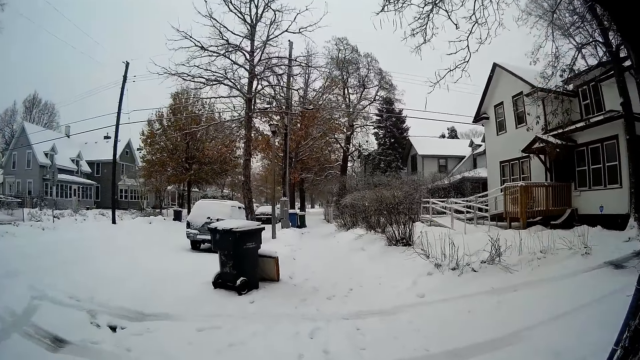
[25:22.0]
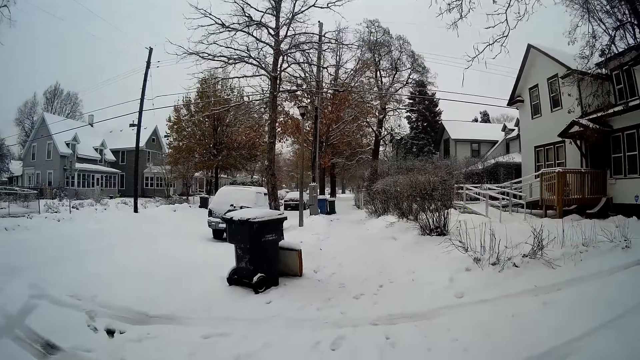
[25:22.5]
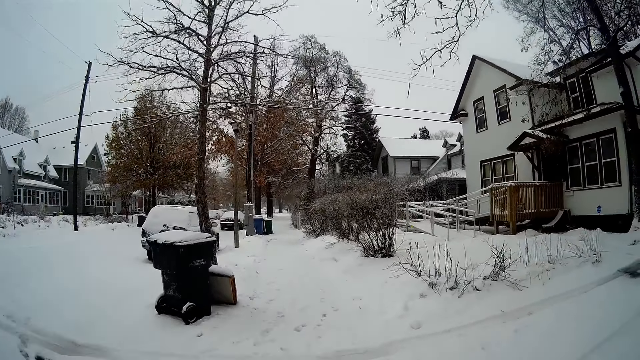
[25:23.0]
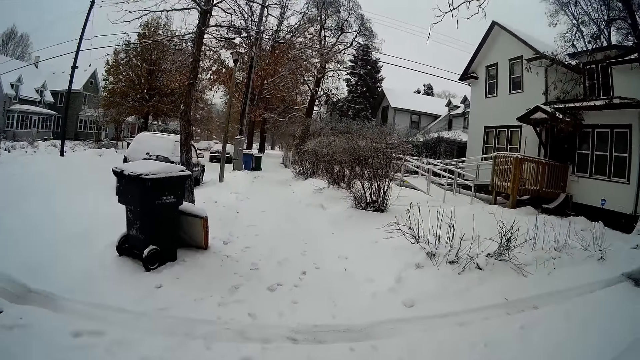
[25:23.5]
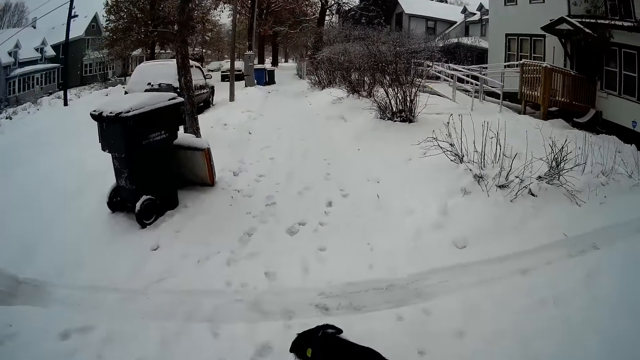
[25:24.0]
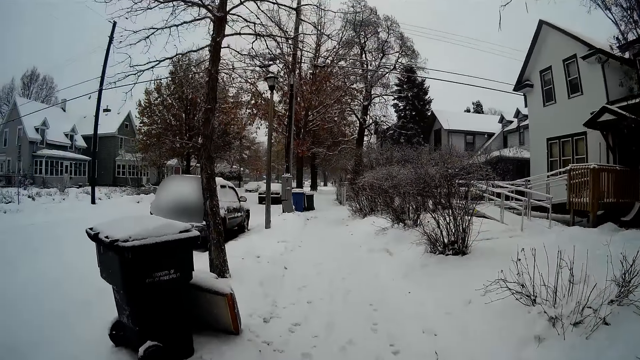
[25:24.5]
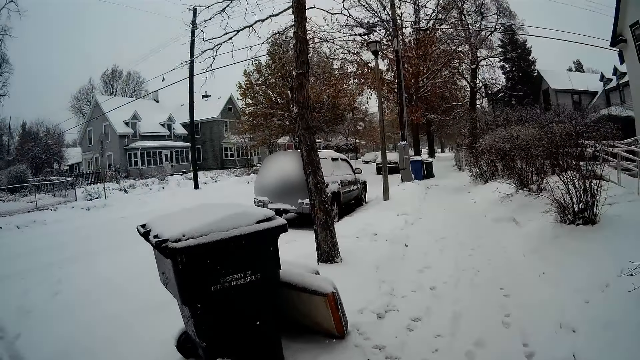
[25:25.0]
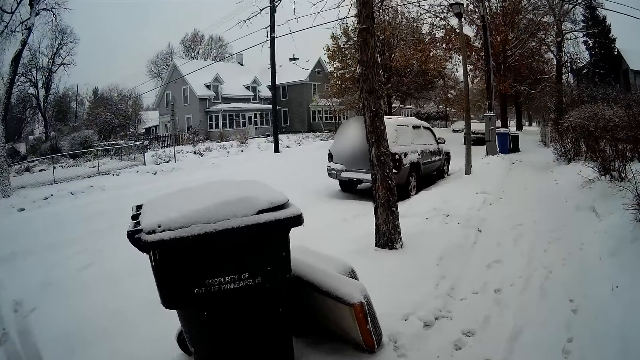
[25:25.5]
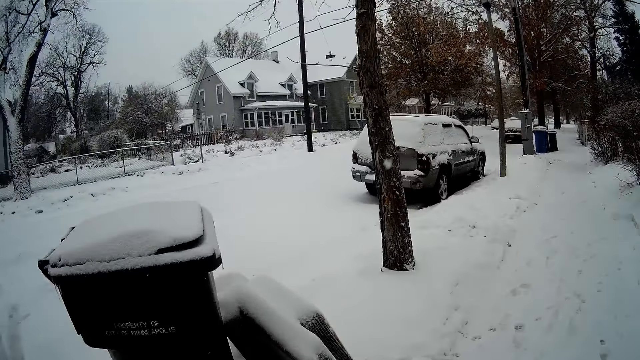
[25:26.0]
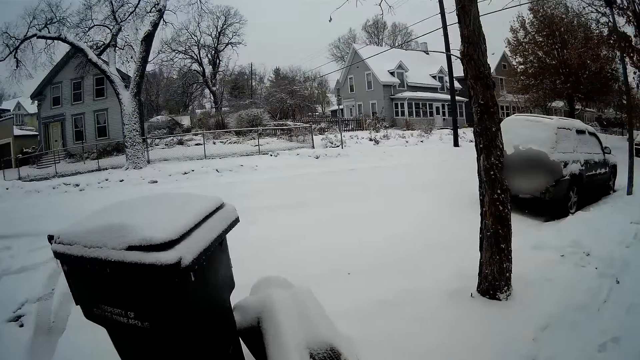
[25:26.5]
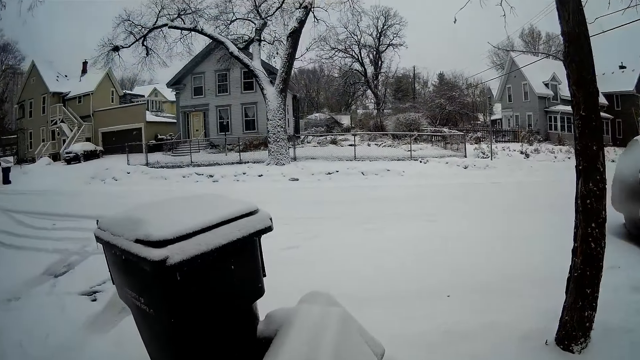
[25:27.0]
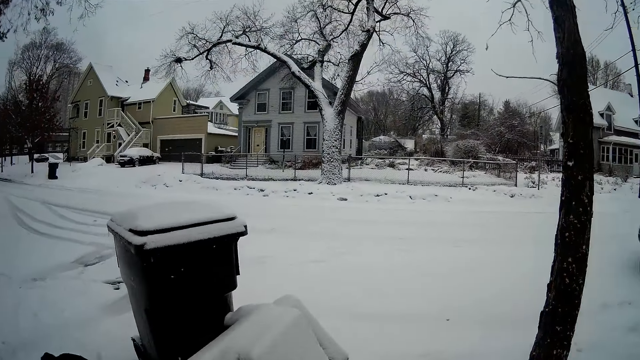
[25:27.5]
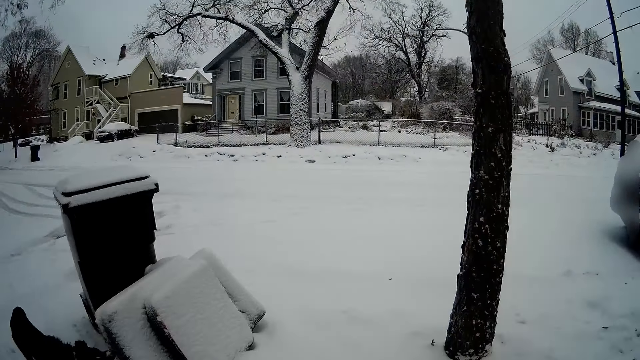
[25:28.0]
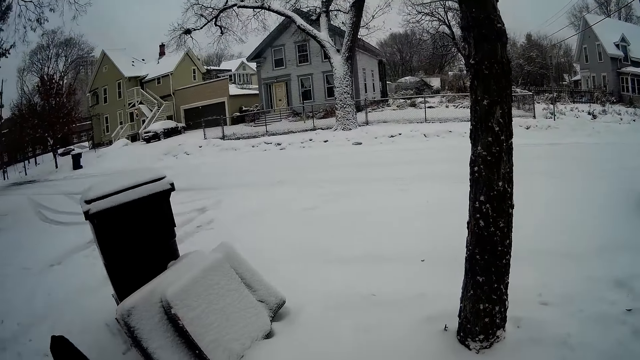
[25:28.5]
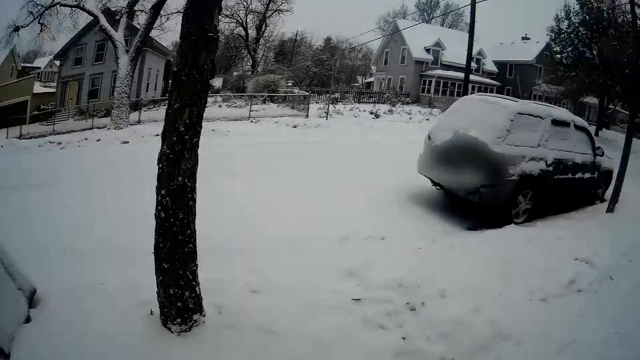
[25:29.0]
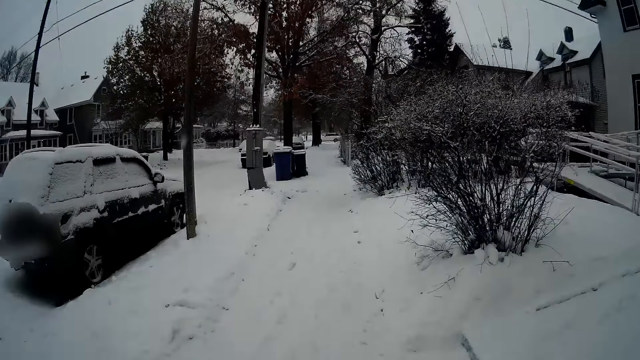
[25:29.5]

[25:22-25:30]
The dog walks towards a trash can.

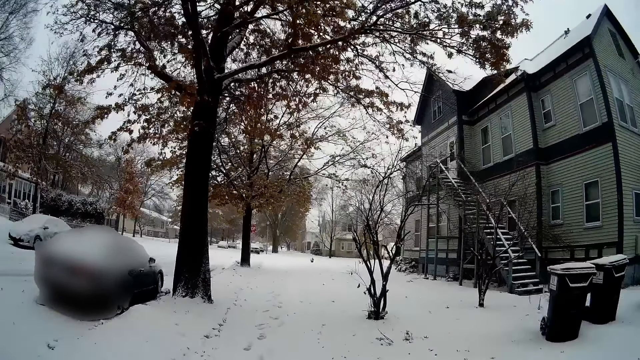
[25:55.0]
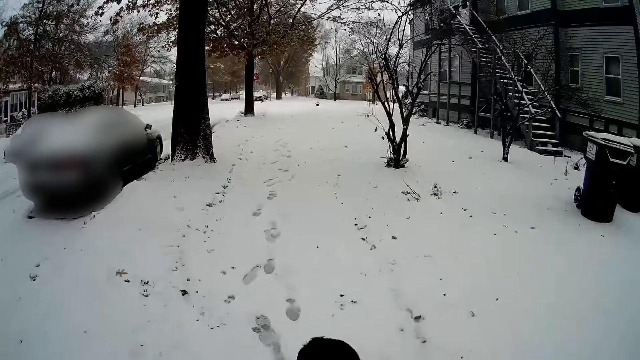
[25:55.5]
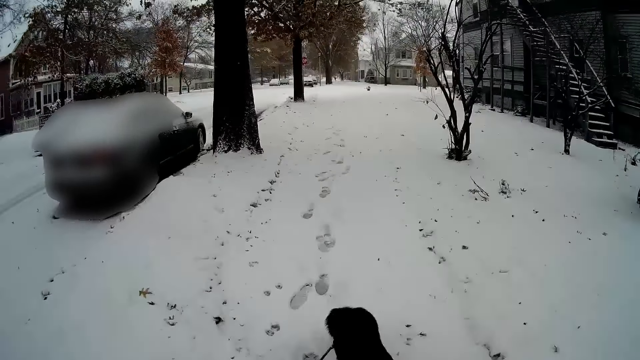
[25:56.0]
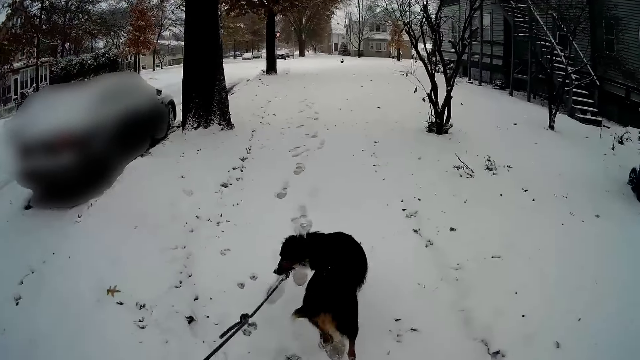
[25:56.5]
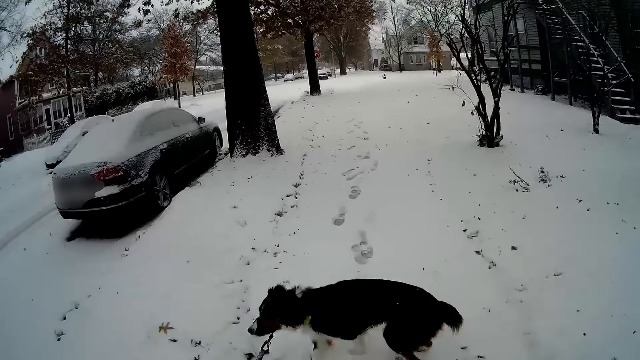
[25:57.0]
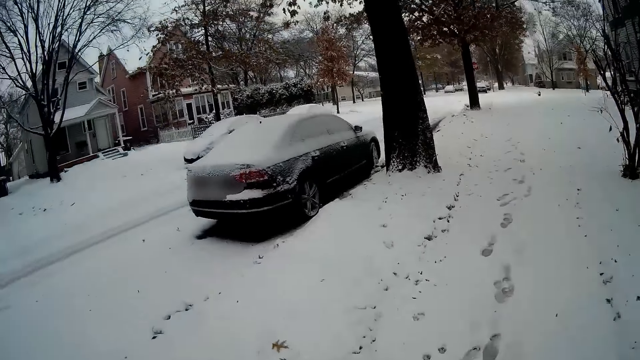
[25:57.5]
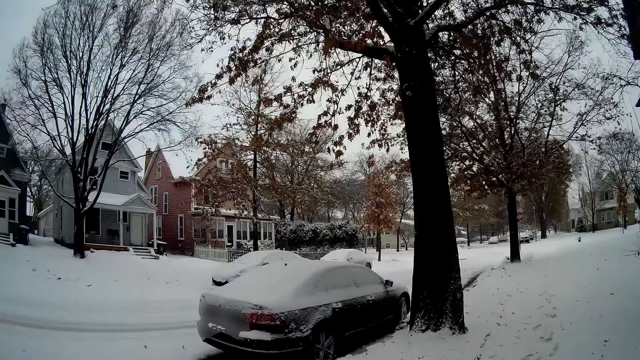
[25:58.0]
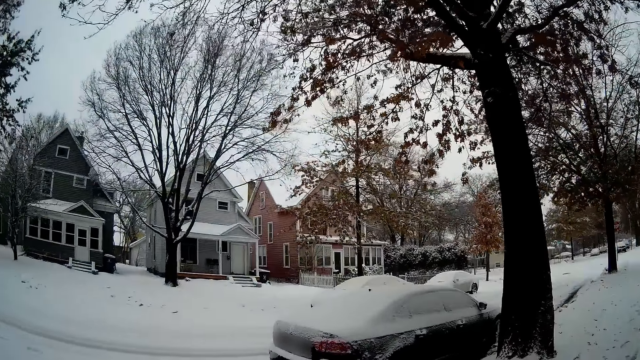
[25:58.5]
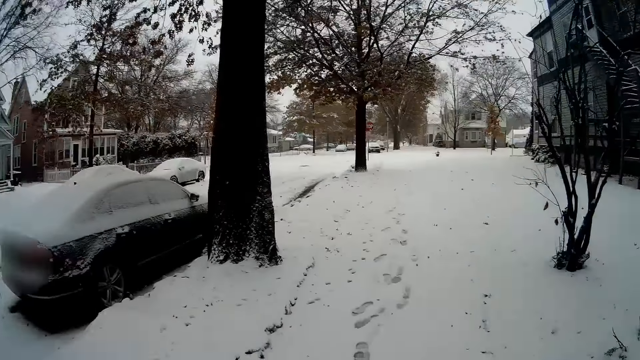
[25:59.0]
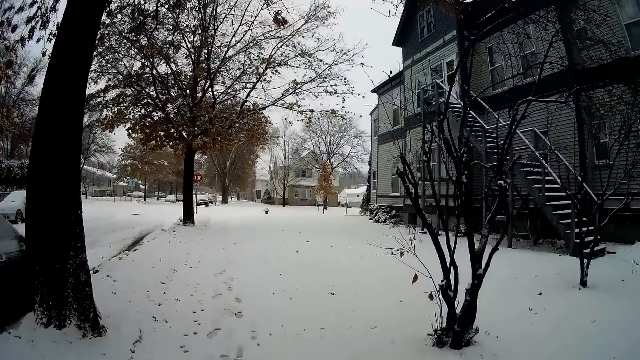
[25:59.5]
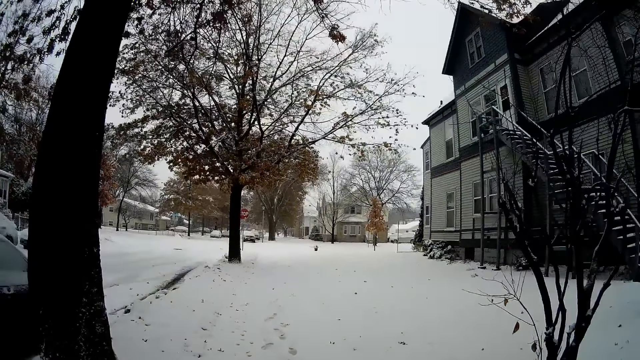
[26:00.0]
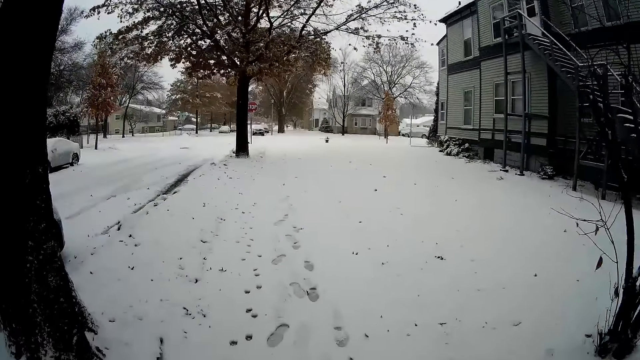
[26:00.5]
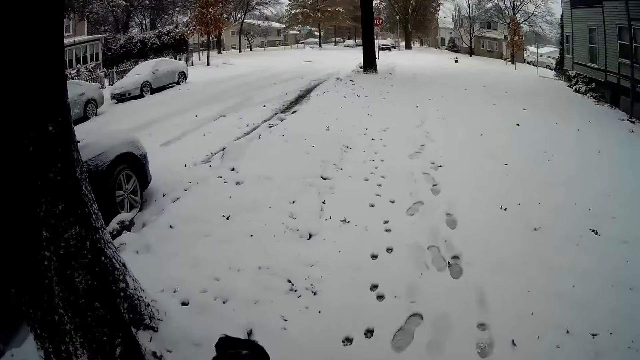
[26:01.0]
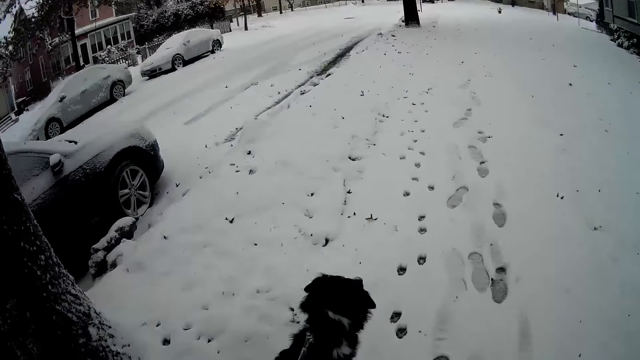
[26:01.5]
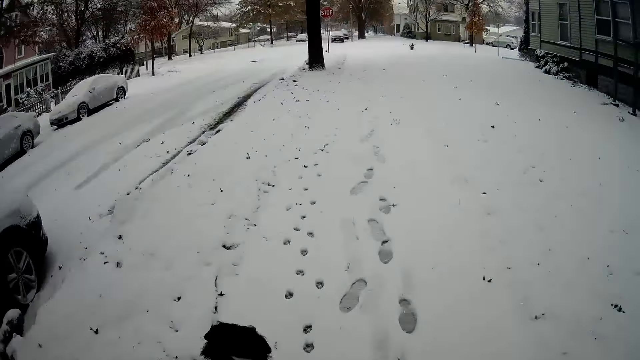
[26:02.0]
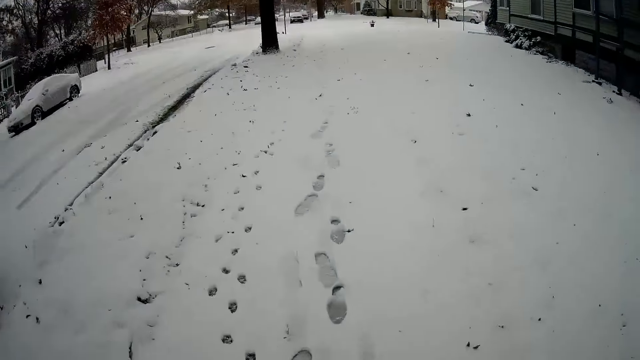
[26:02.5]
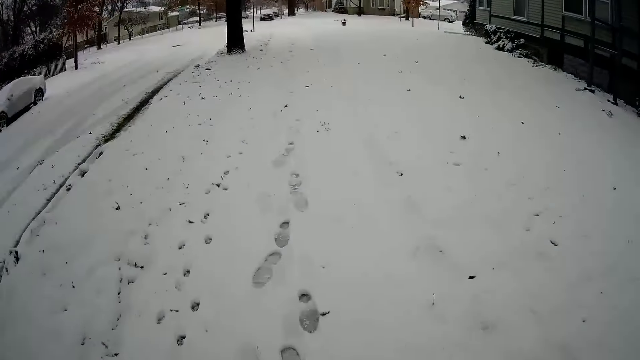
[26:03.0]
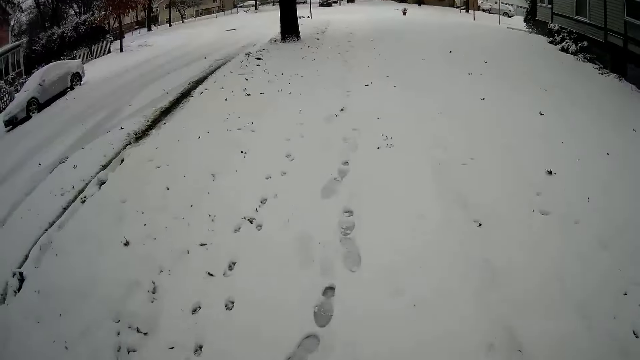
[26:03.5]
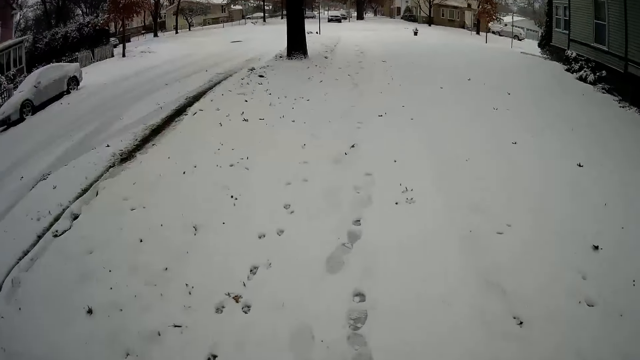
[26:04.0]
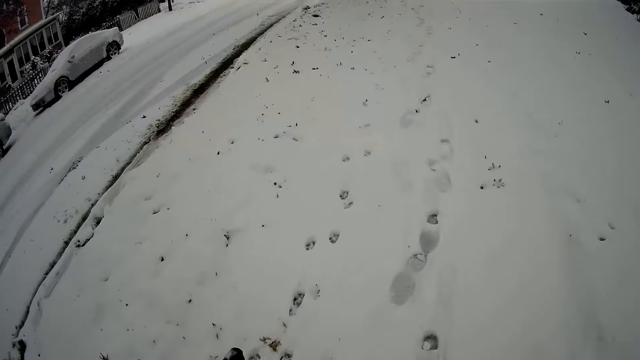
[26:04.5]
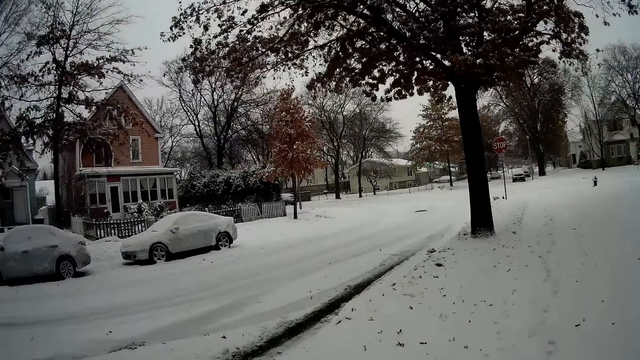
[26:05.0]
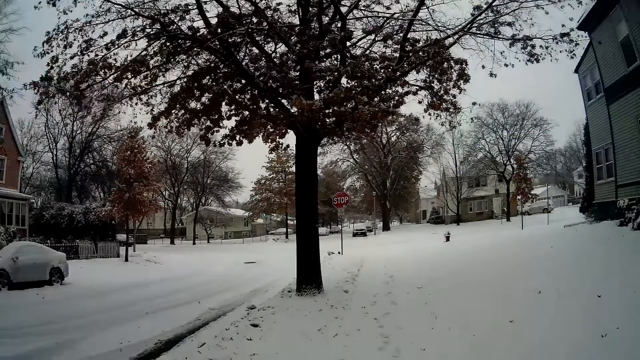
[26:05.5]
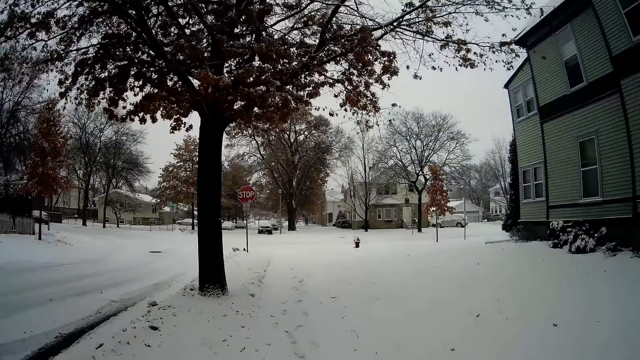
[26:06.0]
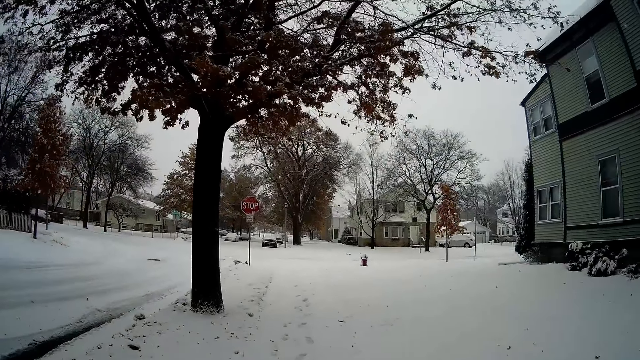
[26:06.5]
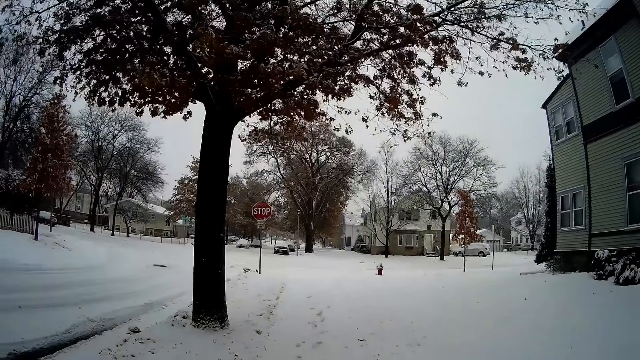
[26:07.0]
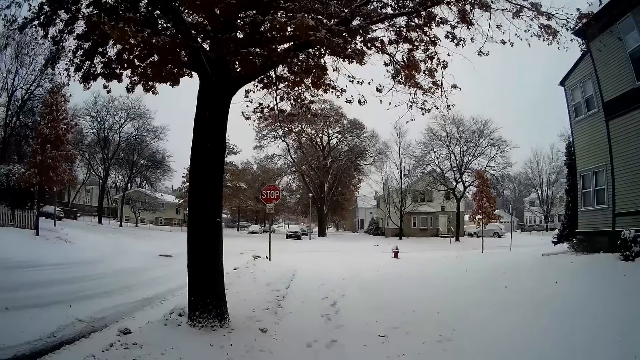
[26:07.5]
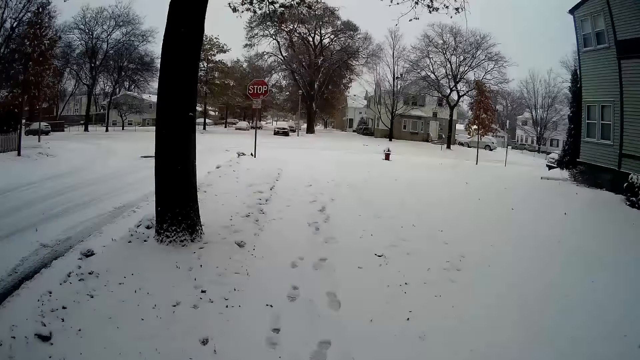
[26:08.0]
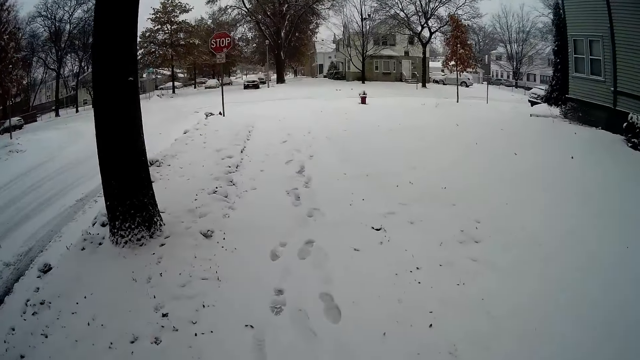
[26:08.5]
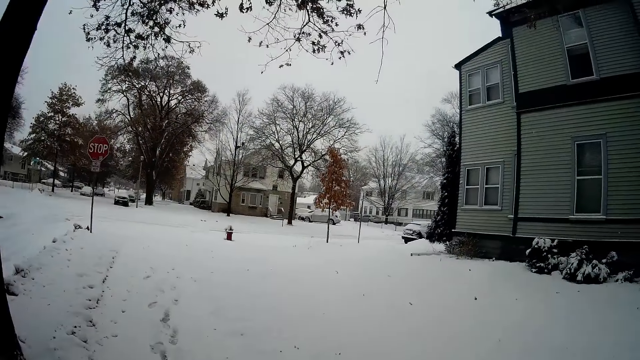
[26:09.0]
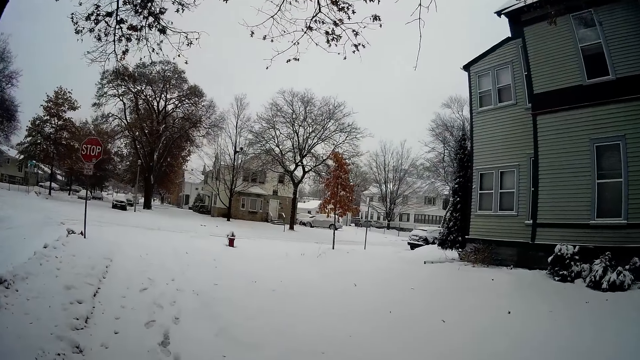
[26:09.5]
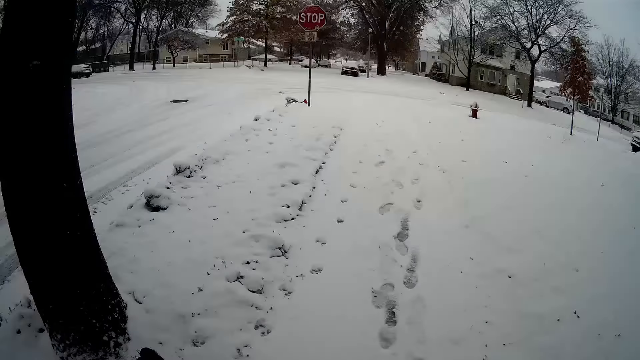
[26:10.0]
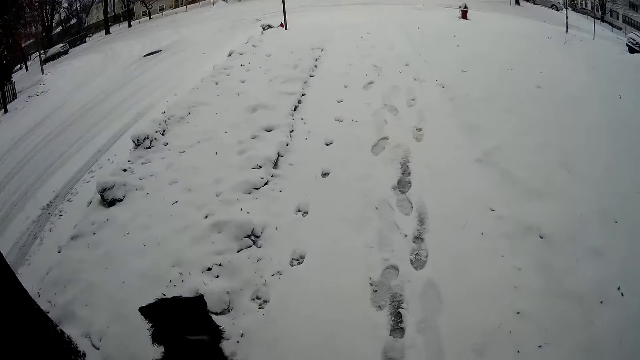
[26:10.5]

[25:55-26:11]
The camera wearer pulls the dog with the leash in his left hand. He walks the dog with the leash in his left hand.
